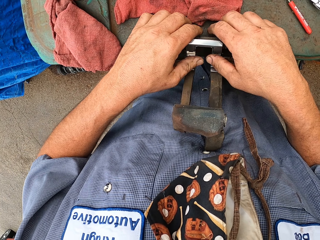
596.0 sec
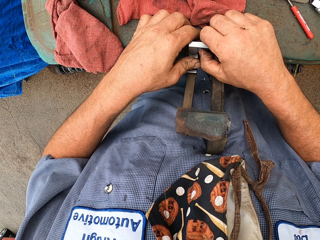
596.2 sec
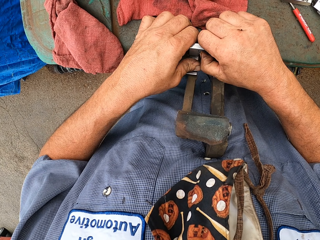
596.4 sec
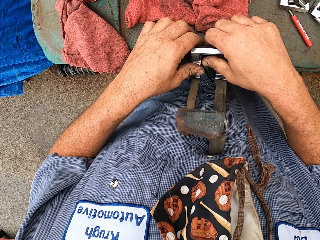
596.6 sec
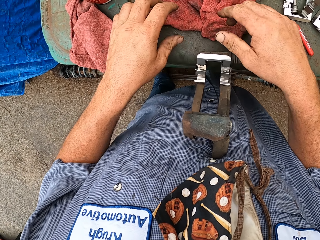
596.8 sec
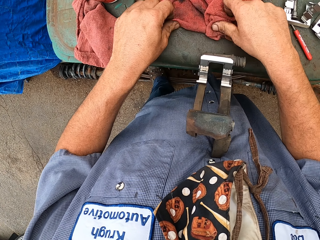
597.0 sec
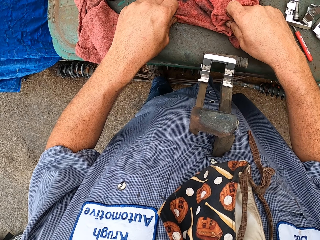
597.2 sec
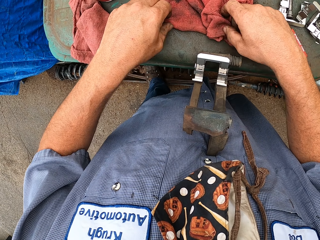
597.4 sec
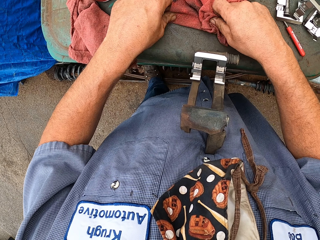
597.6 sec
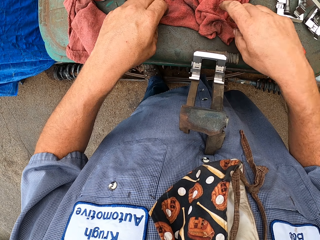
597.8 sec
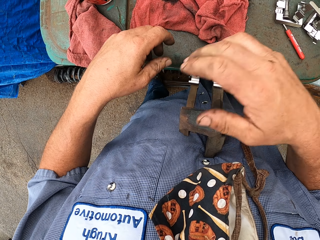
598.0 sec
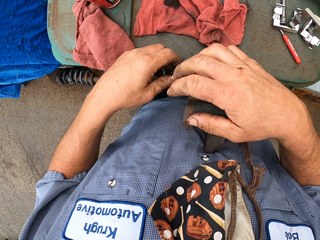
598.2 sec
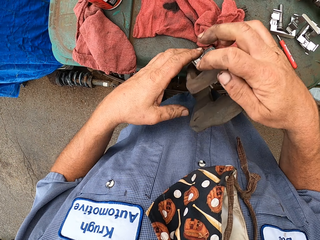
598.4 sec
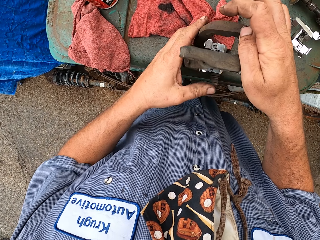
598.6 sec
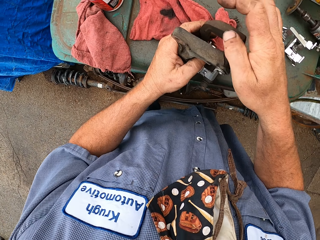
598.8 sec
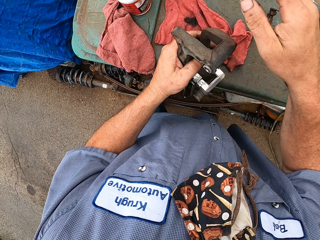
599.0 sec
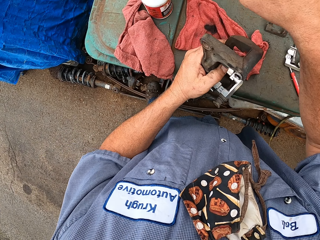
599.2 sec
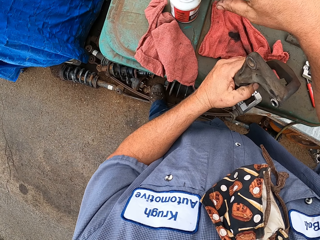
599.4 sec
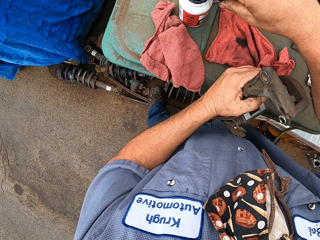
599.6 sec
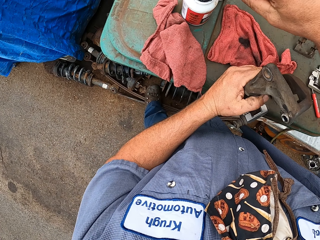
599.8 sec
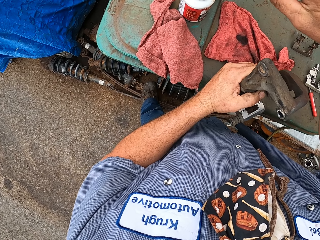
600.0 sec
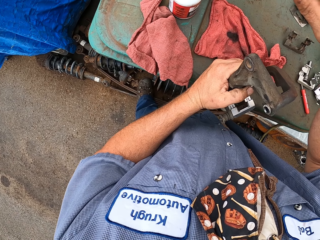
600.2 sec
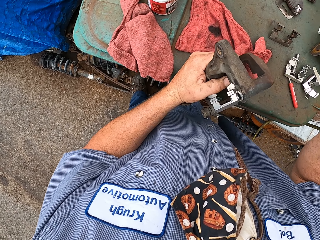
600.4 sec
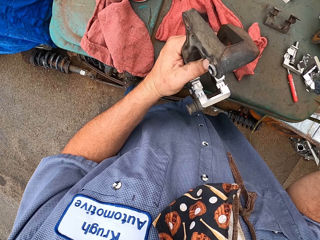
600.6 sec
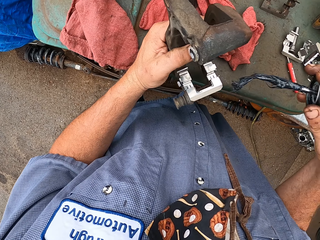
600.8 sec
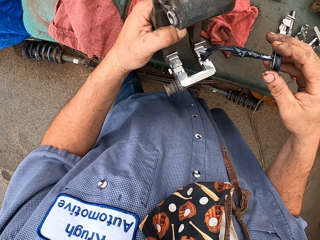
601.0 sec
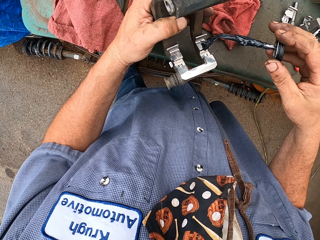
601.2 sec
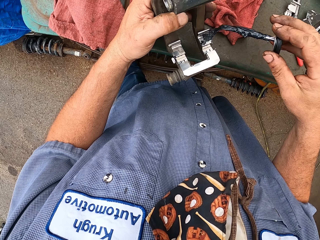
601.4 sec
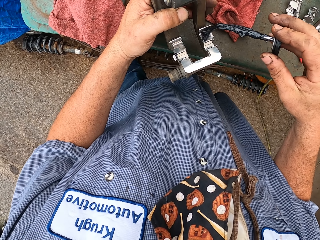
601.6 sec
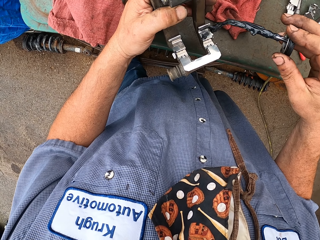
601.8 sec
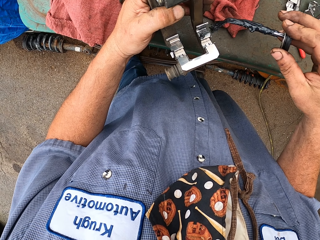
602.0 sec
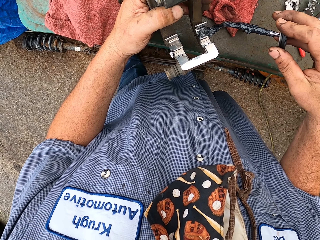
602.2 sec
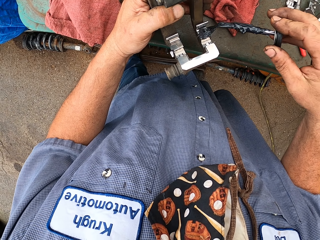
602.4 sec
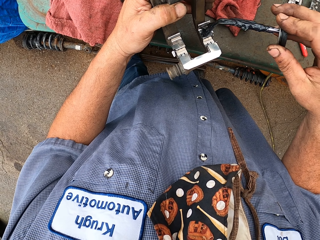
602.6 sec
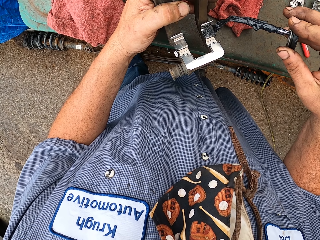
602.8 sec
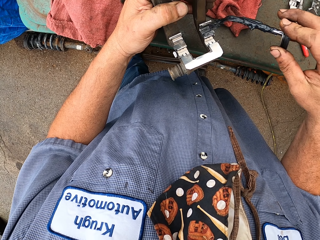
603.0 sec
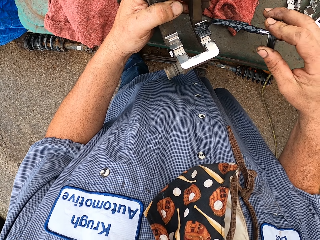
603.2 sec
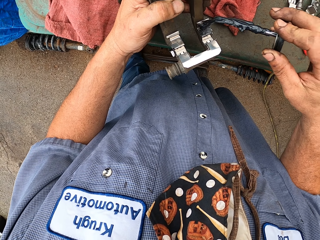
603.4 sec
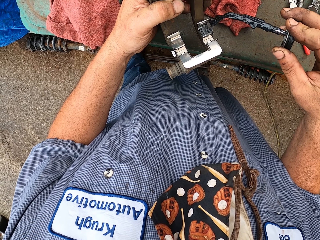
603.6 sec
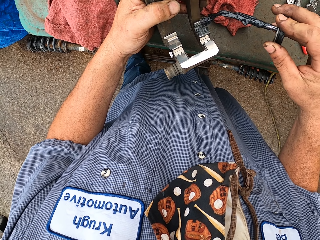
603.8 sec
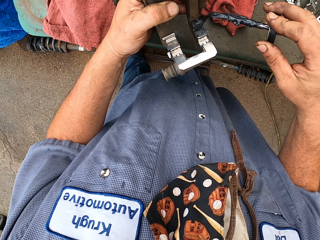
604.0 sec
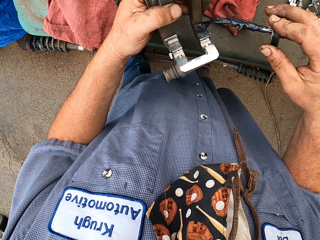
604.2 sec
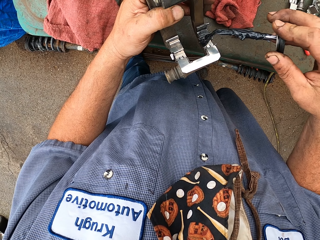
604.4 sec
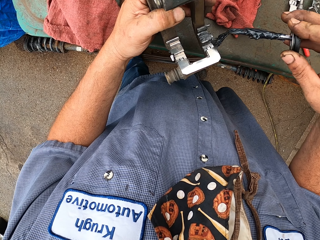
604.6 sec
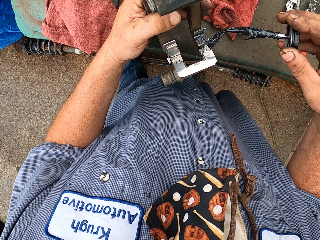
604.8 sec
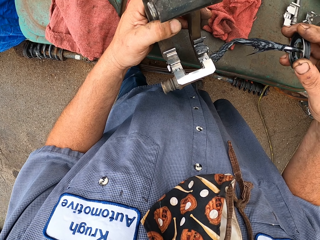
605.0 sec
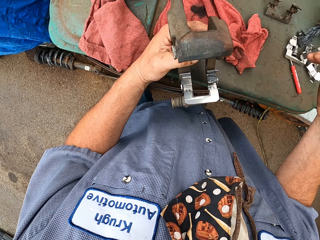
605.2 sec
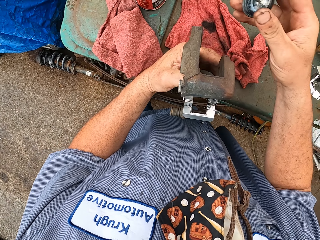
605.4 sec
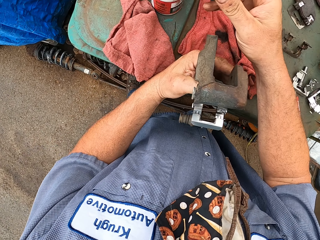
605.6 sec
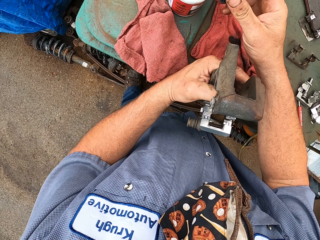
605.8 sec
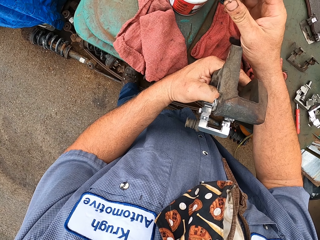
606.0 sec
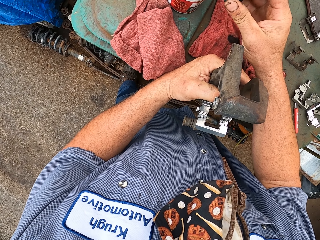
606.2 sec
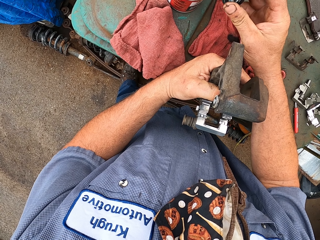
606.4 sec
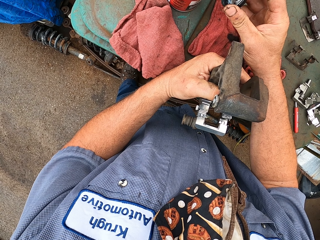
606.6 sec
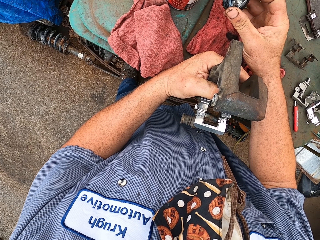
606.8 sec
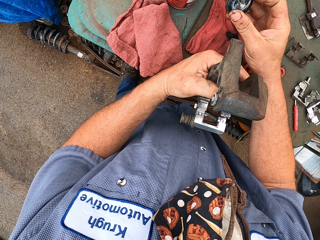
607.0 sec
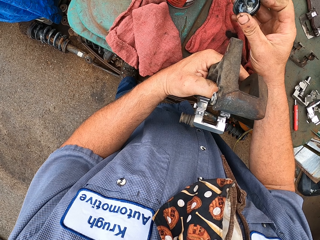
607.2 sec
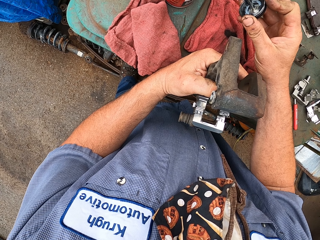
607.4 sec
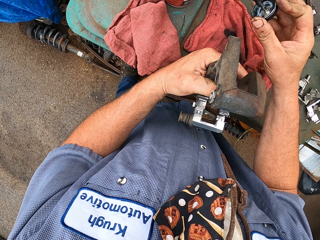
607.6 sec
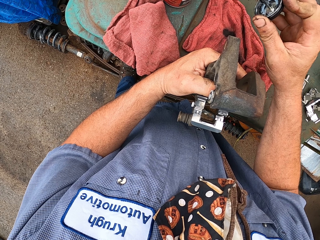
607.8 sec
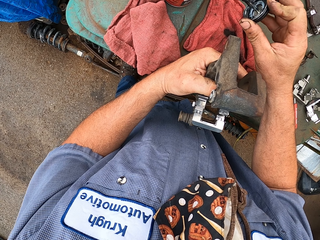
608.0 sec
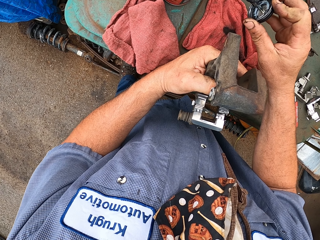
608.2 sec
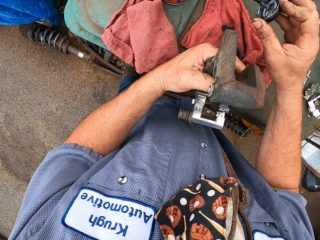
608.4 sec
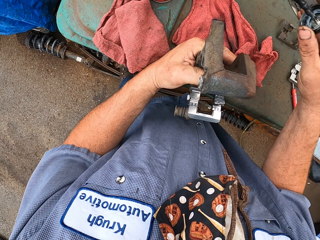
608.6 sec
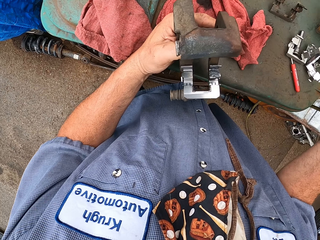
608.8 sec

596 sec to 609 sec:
The camera wearer cleans his hands with a napkin. He picks up the carburetor. He holds a spare part. He picks up the lid from the bottle. He applies the oil on the carburetor kit. He dips the lid with a brush in the bottle. He takes oil from the bottle.

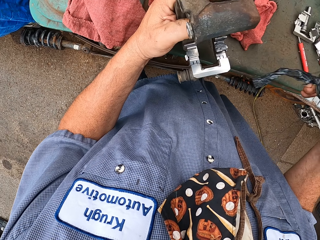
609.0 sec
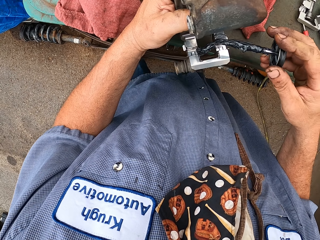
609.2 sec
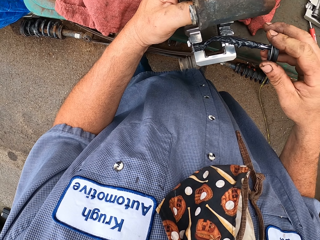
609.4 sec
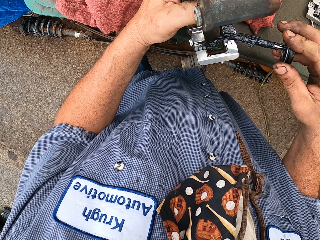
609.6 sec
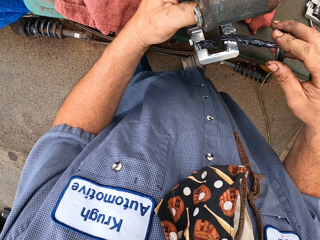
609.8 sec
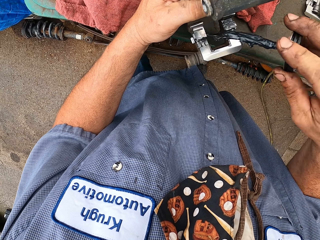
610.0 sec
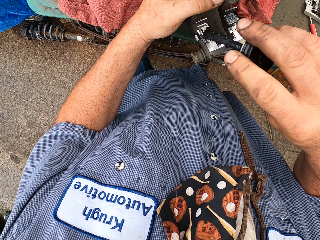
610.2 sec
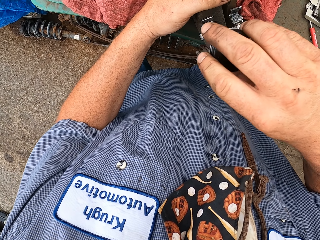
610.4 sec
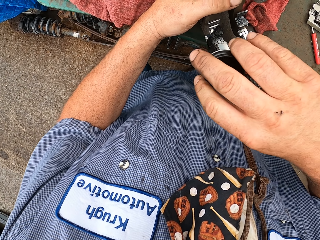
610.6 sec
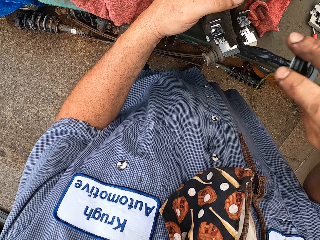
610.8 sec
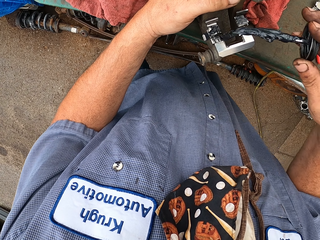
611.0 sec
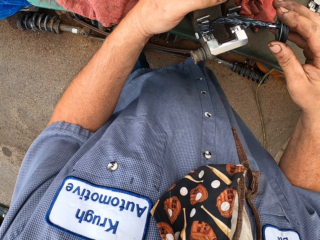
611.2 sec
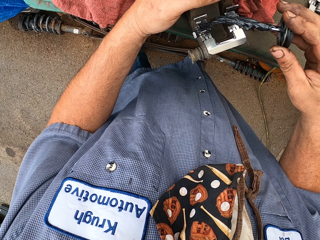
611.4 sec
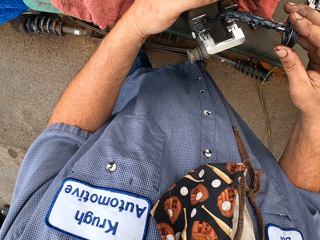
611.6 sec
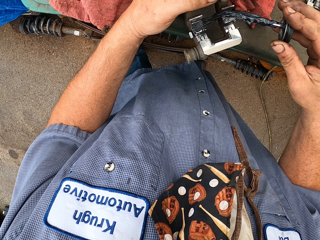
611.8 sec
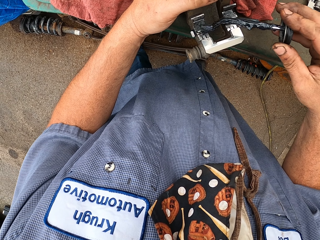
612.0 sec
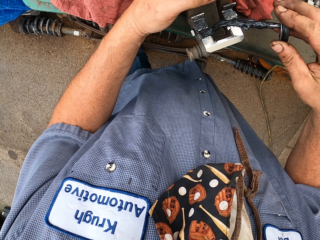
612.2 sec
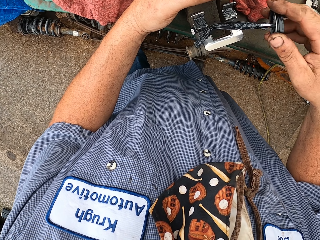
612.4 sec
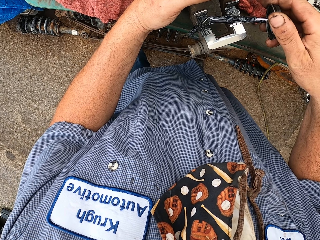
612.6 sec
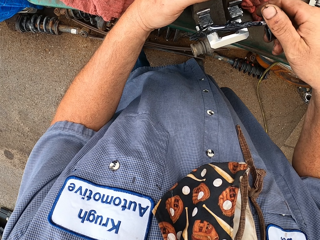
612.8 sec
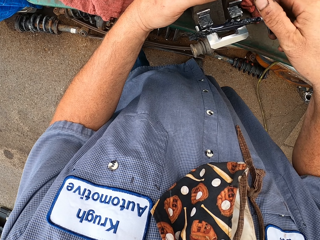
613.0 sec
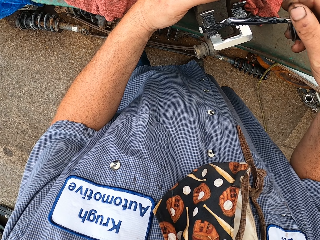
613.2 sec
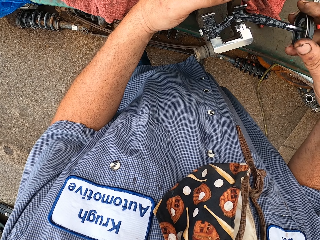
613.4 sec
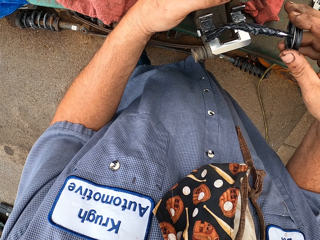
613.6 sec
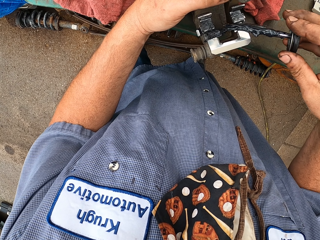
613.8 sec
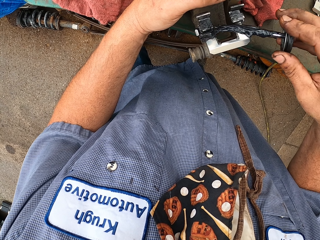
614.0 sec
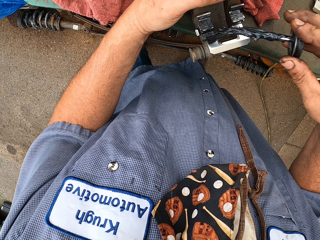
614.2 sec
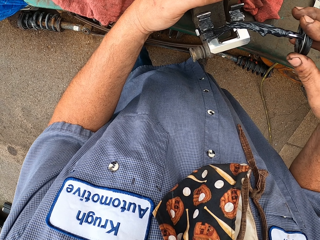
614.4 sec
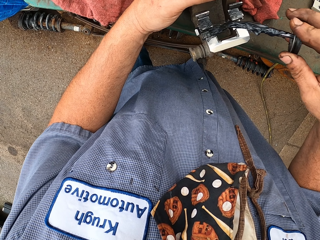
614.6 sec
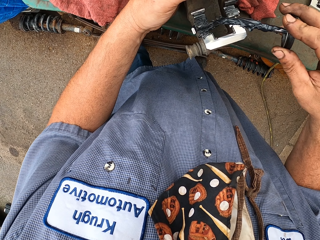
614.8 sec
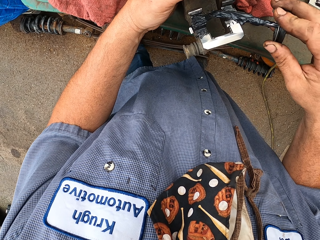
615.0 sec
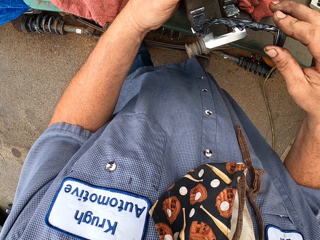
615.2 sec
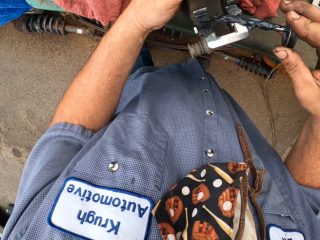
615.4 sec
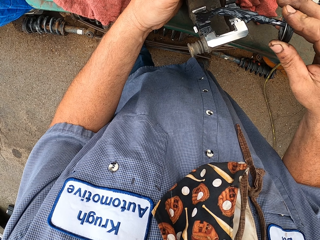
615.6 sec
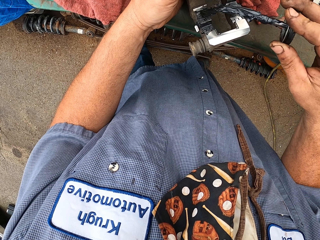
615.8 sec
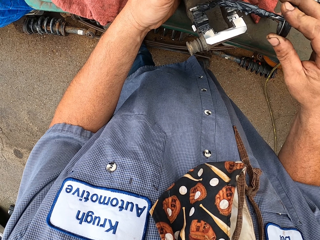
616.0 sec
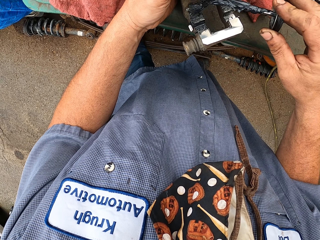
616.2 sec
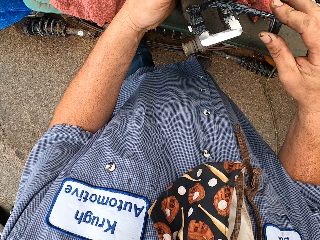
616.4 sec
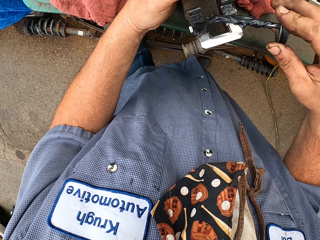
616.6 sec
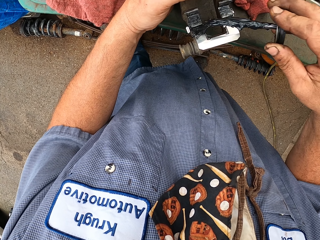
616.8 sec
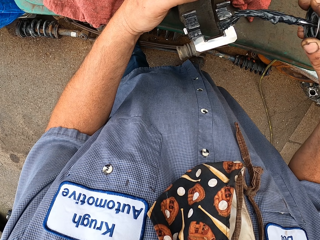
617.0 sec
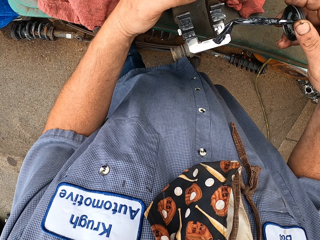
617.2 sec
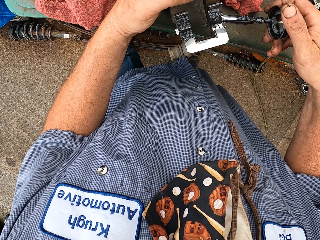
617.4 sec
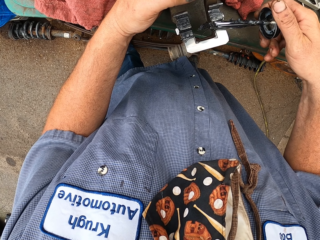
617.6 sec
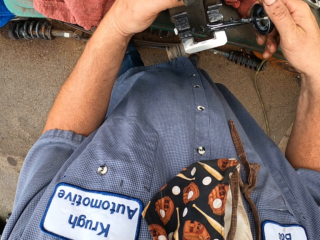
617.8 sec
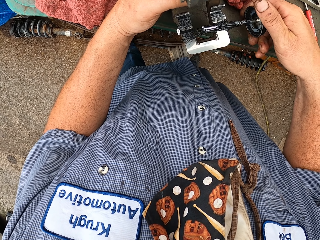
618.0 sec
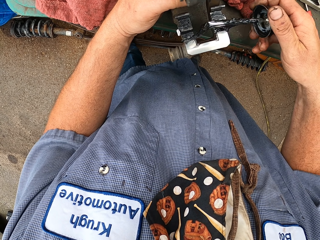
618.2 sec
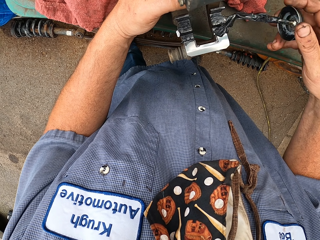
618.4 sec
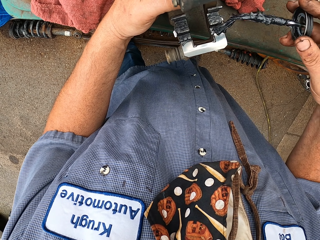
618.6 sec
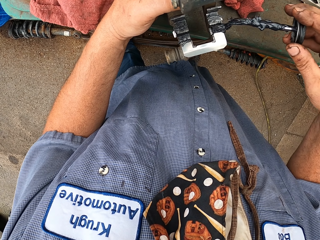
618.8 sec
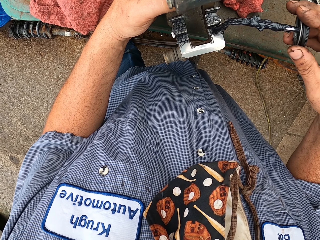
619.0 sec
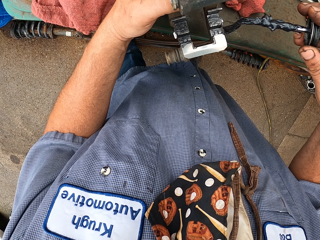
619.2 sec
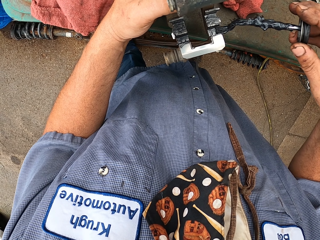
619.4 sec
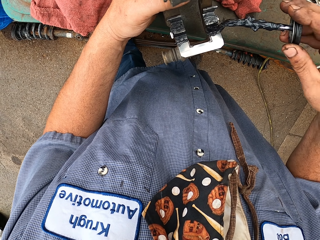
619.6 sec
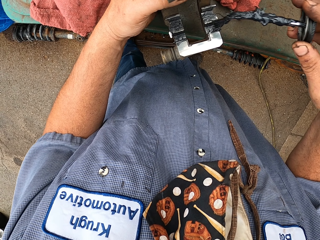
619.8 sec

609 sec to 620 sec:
The camera wearer applies the oil on the carburetor kit with a lid.
